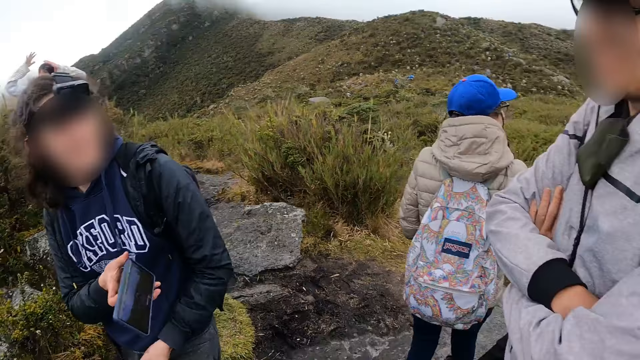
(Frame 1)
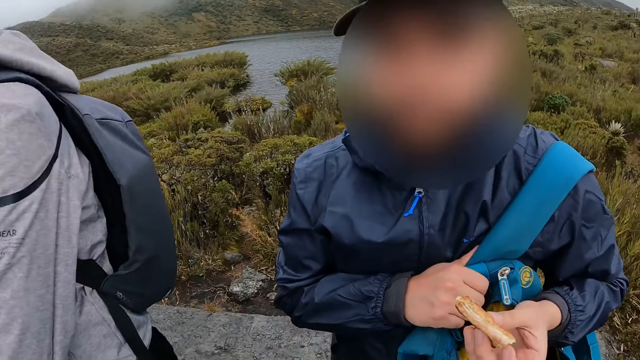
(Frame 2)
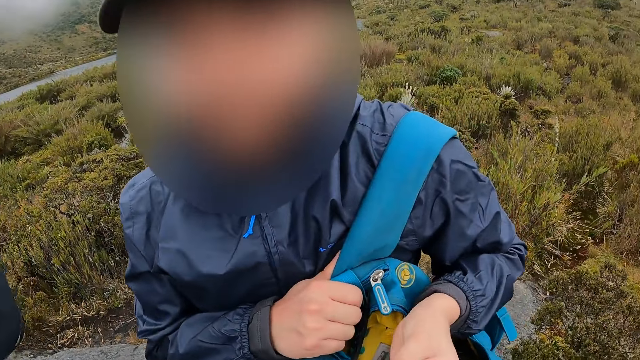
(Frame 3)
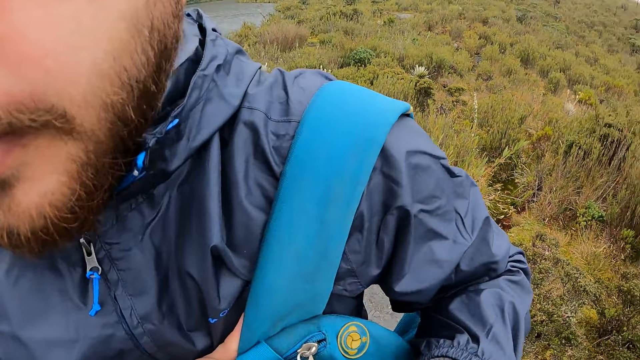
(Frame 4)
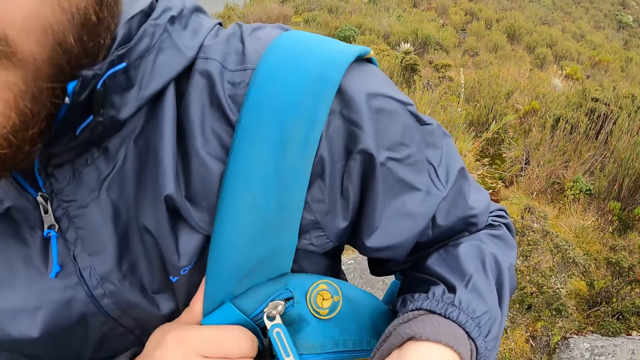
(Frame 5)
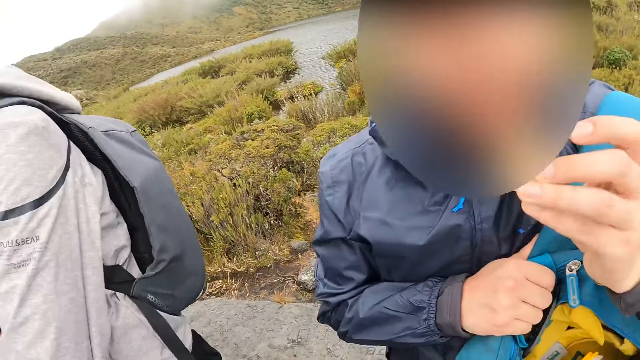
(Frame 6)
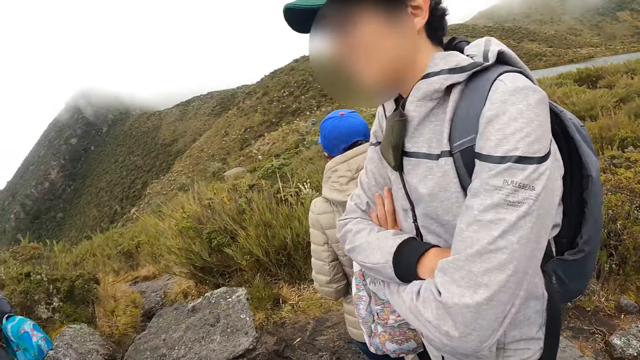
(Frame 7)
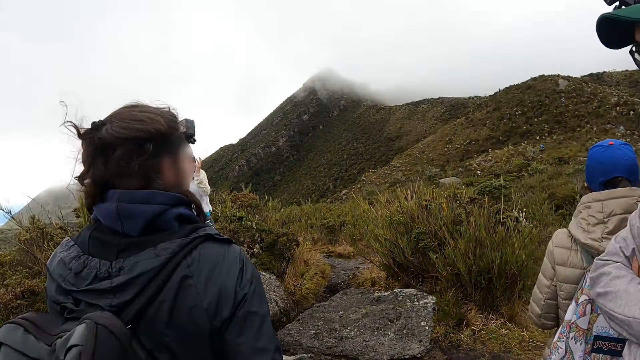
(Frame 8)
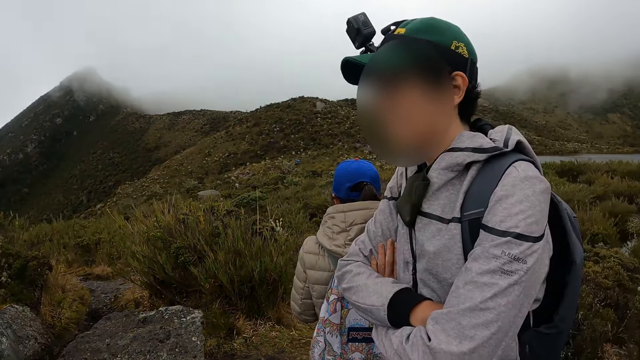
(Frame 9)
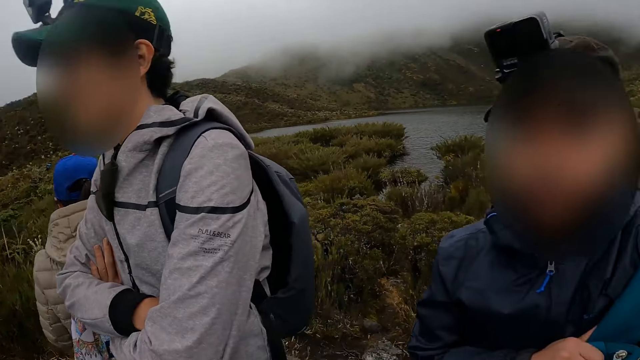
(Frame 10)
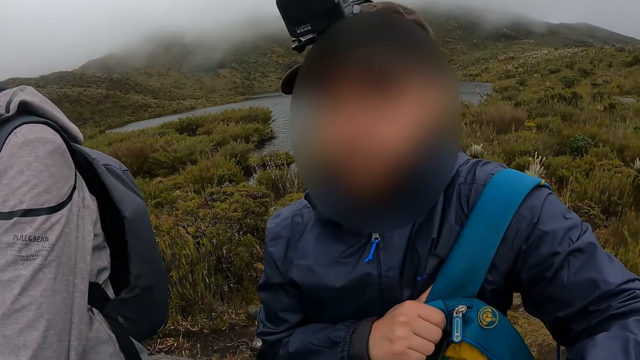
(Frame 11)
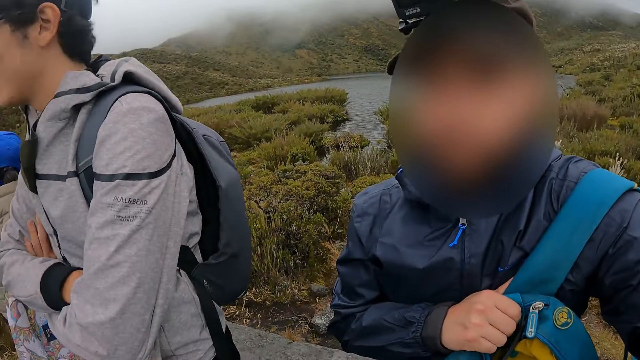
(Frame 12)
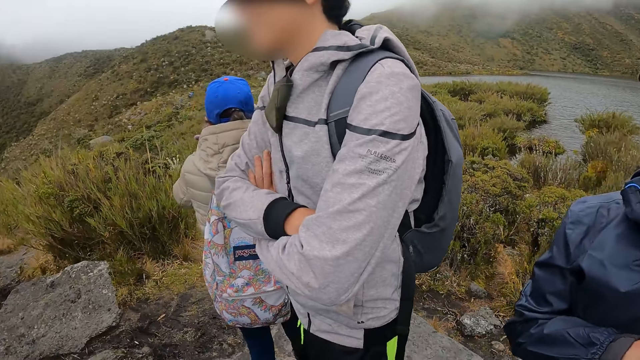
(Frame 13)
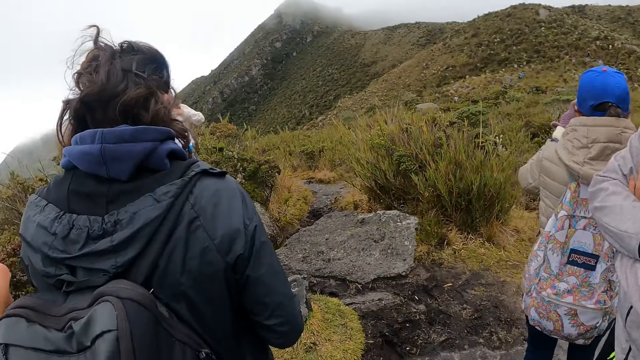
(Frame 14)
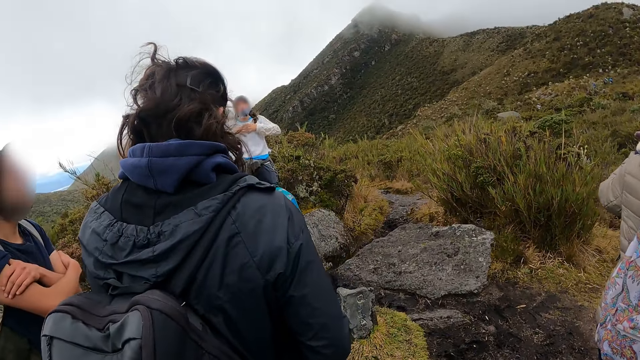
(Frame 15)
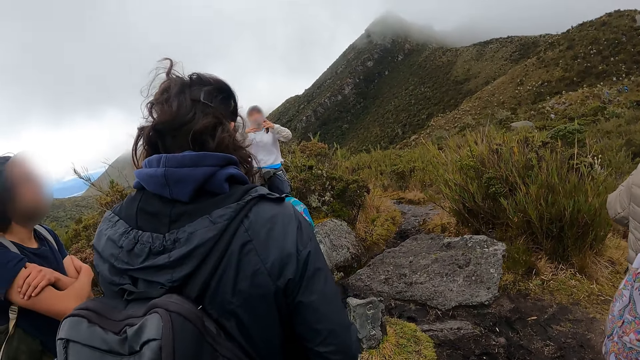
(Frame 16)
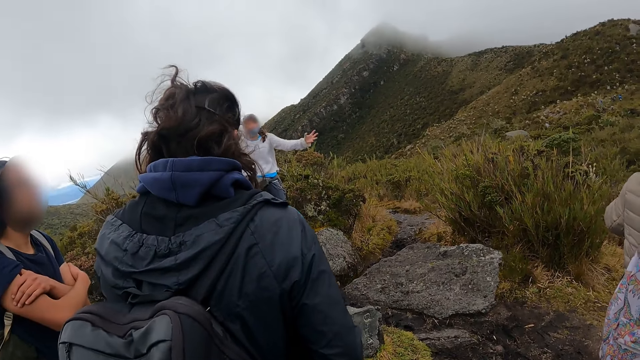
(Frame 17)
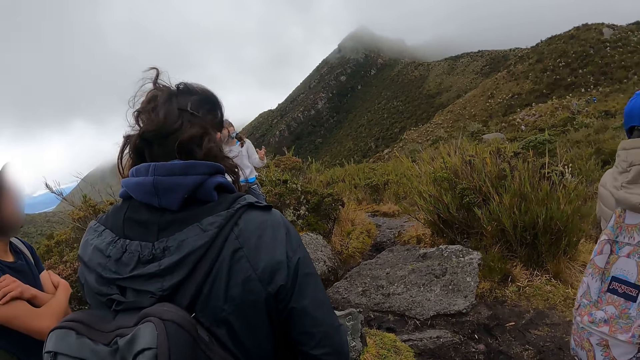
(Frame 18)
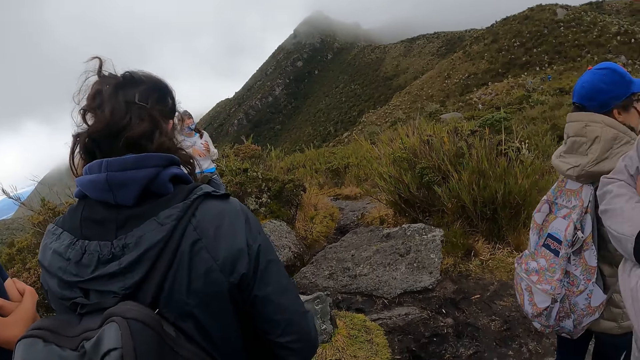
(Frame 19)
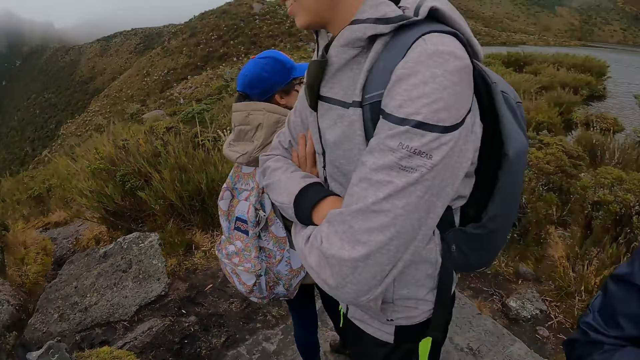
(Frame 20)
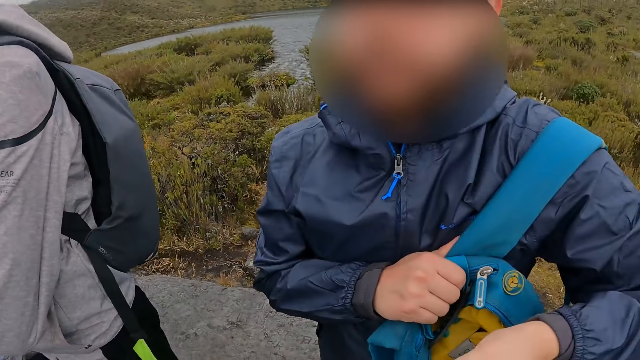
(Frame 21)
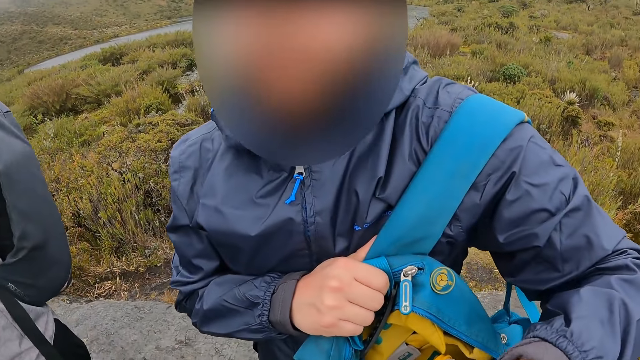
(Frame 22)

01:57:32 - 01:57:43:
The camera wearer interacts with the man. The man holds a biscuit in his left hand. The camera wearer bites the biscuit in the man's left hand. The man eats the biscuit in his left hand. A woman converses with another man.

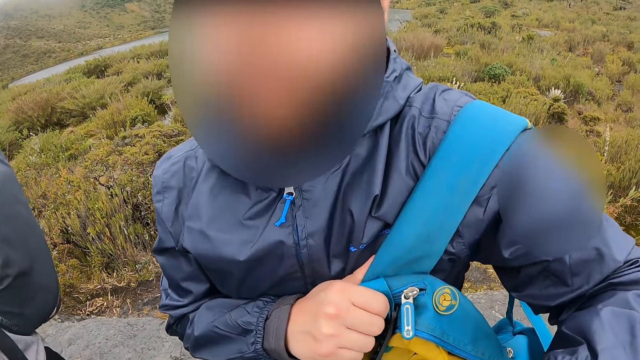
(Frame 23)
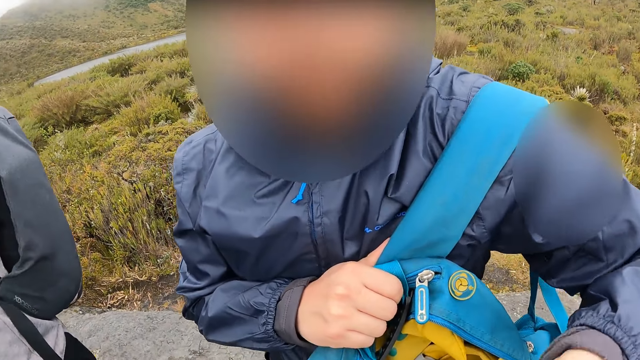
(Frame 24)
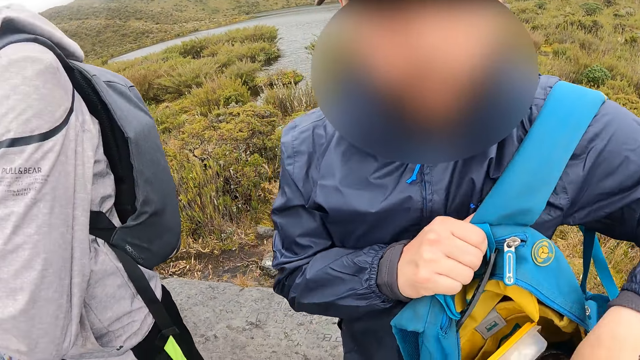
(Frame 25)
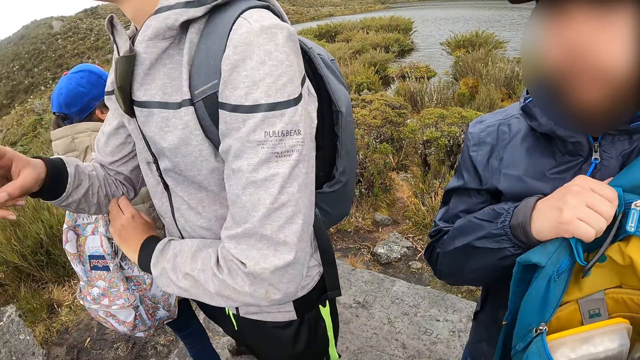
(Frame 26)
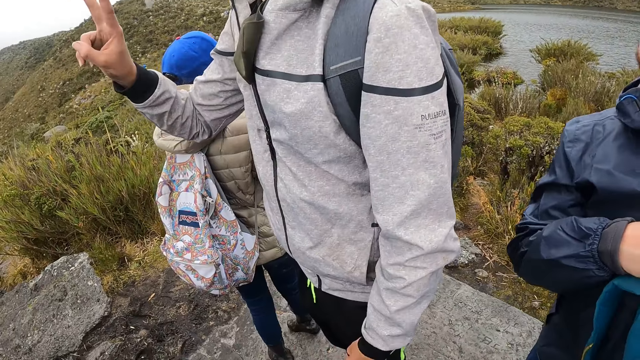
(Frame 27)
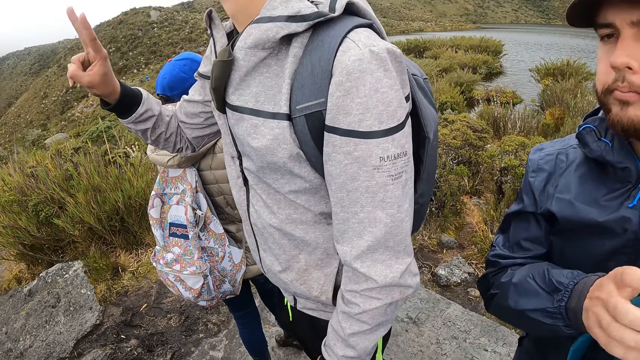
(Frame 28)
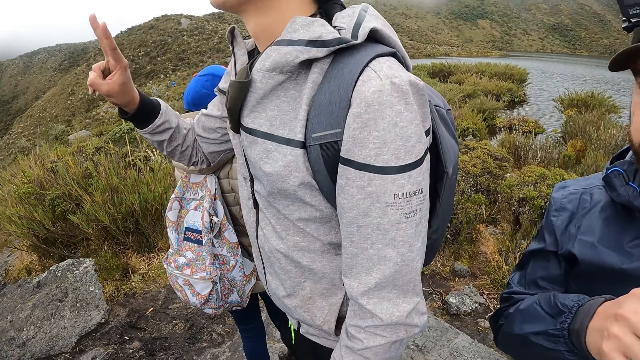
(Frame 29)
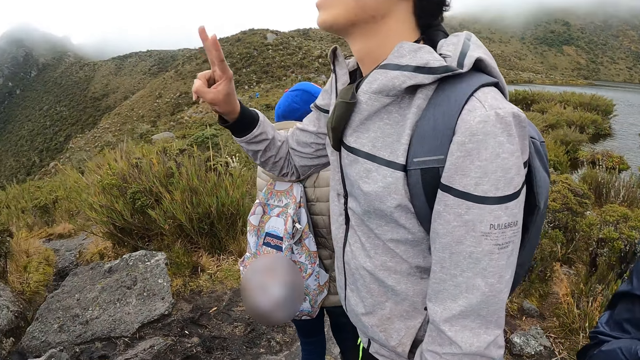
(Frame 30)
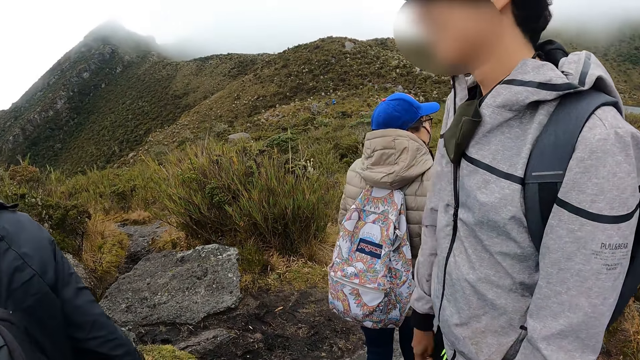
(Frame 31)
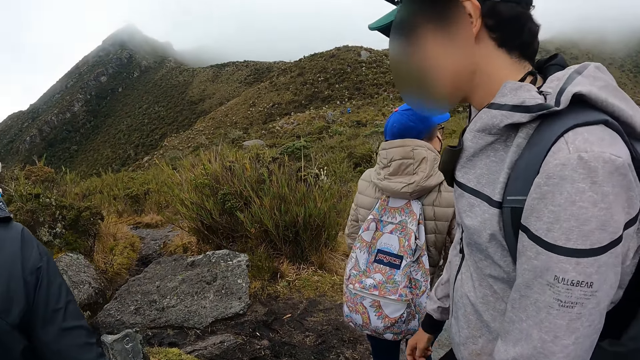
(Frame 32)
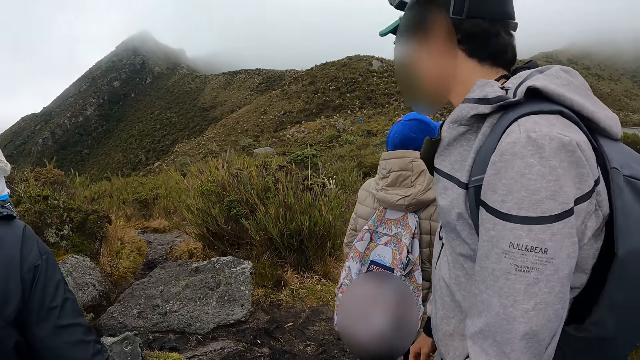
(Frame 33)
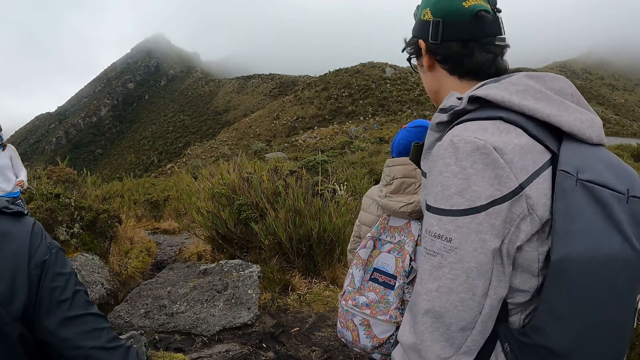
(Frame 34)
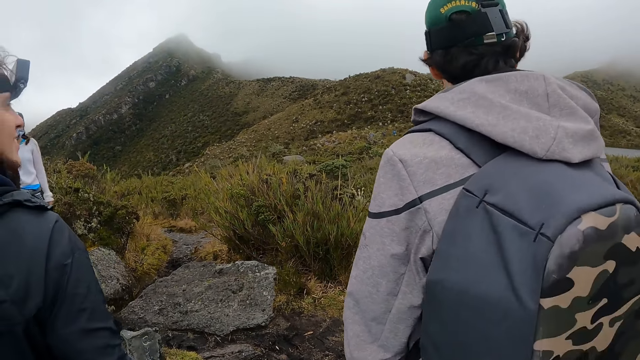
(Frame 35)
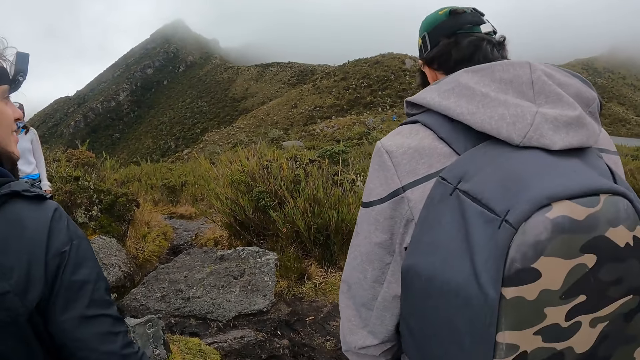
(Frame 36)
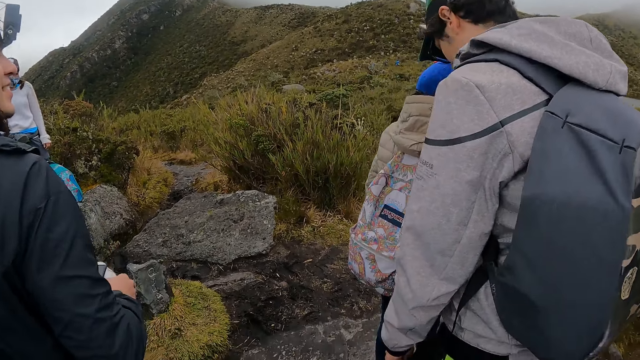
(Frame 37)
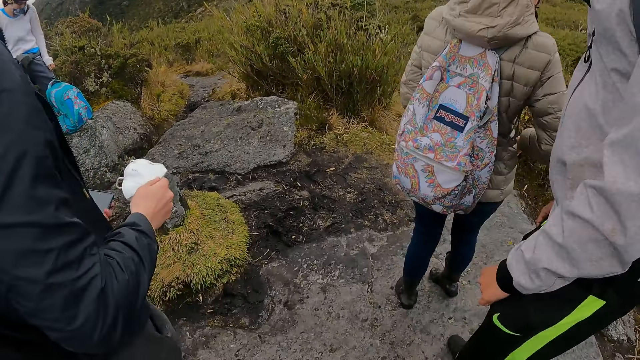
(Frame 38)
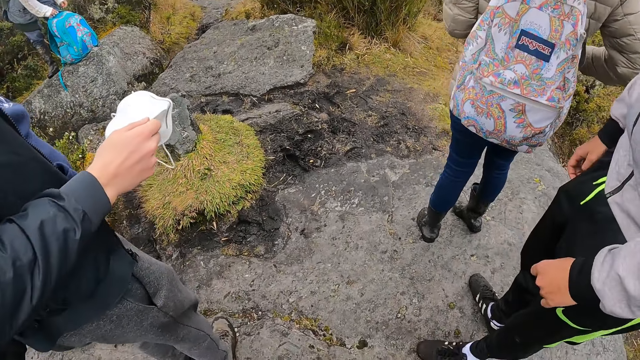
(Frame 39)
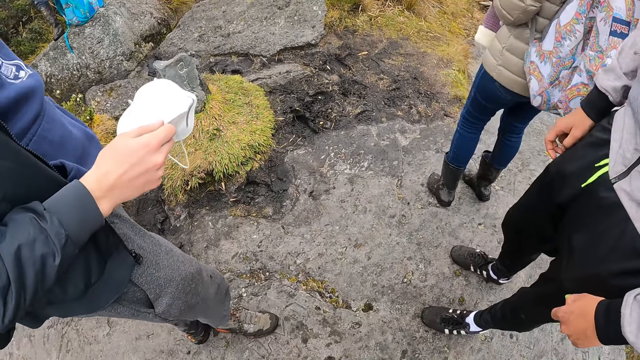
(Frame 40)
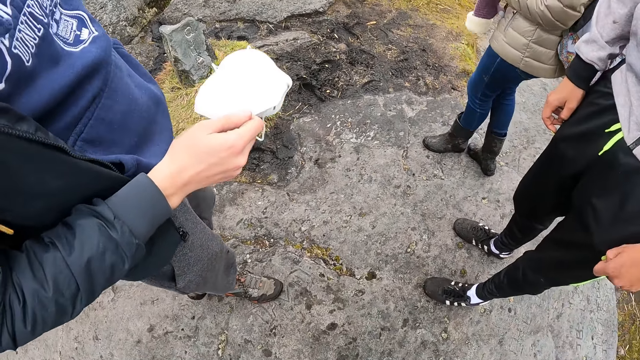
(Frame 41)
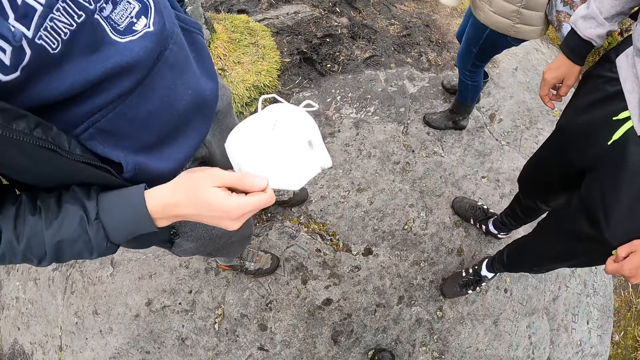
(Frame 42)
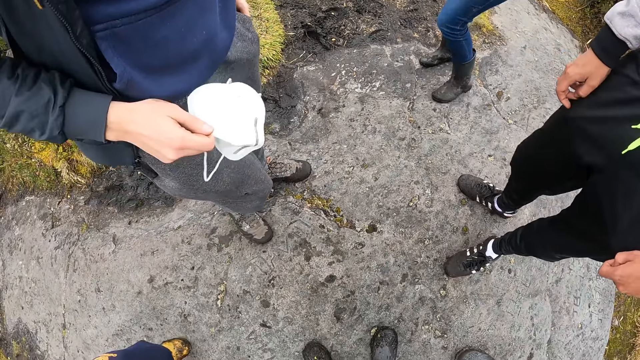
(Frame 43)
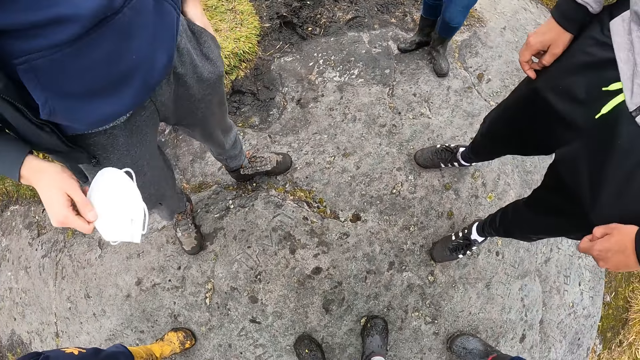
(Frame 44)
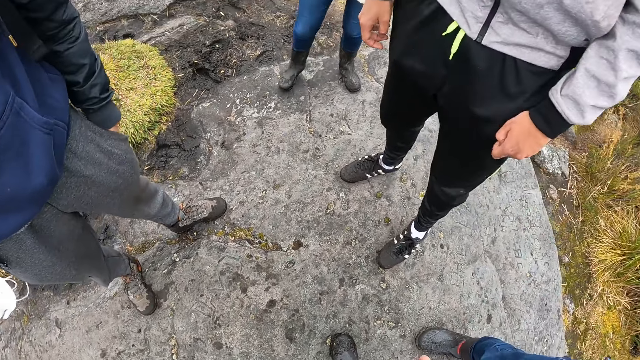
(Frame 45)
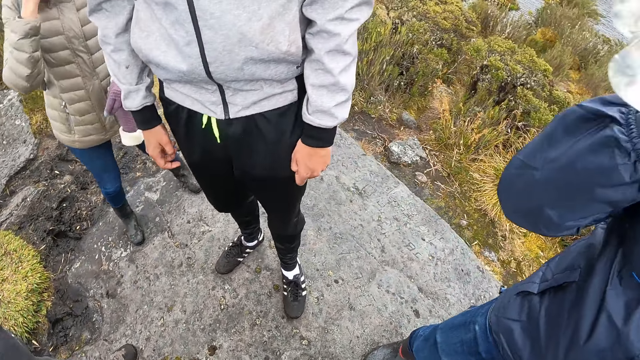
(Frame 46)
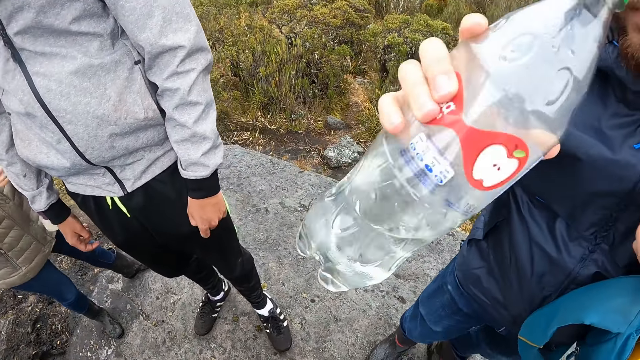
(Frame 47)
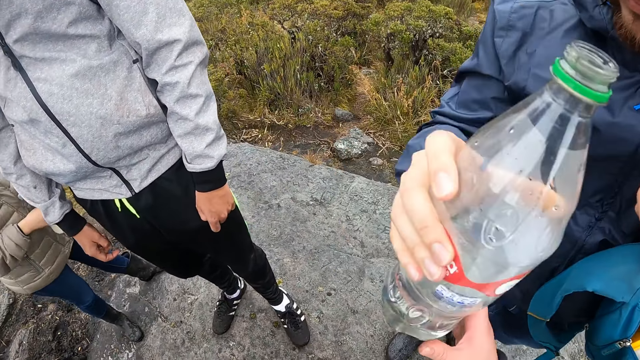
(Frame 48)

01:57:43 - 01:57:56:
A man sorts through a bag with his left hand. Another man gestures with his right hand. The other man lifts the hand up. A woman unzips the bag on a rock with her right hand. The first man drinks from a bottle of water in his right hand.
